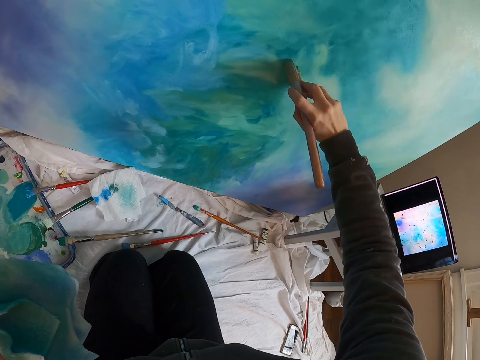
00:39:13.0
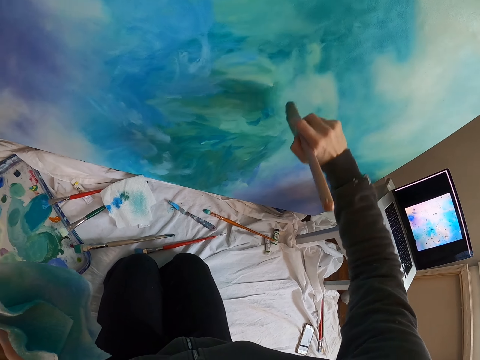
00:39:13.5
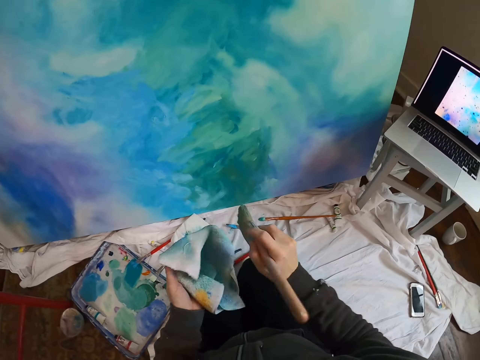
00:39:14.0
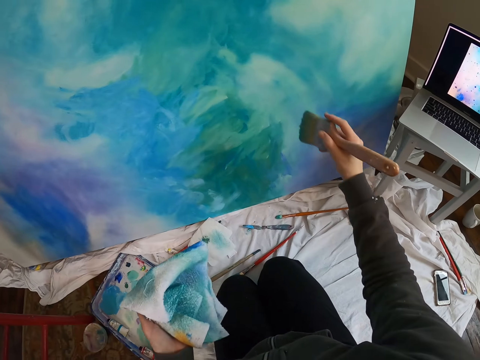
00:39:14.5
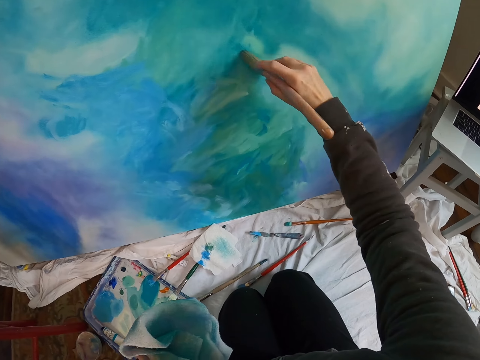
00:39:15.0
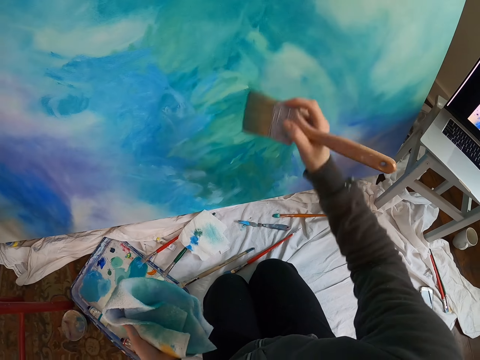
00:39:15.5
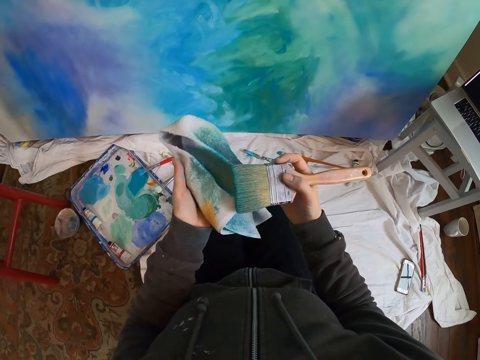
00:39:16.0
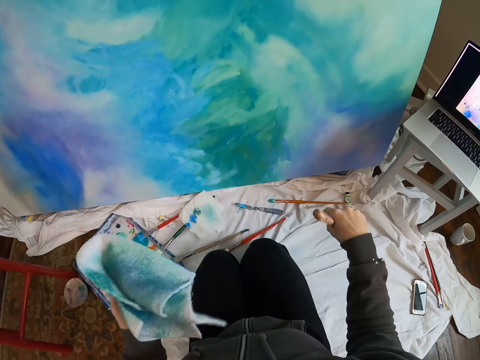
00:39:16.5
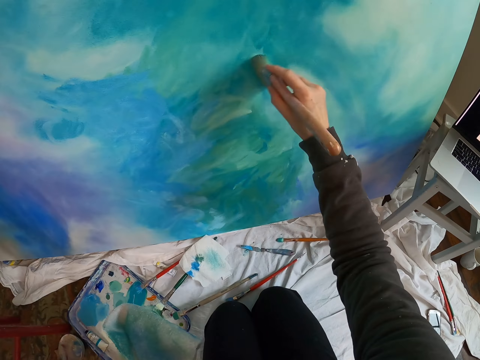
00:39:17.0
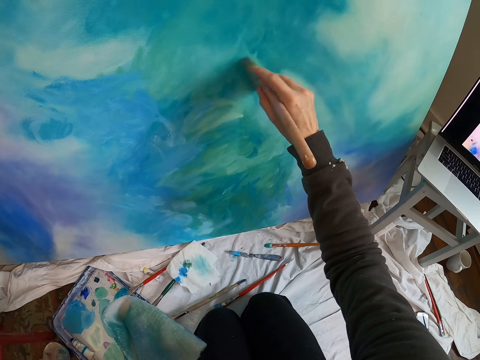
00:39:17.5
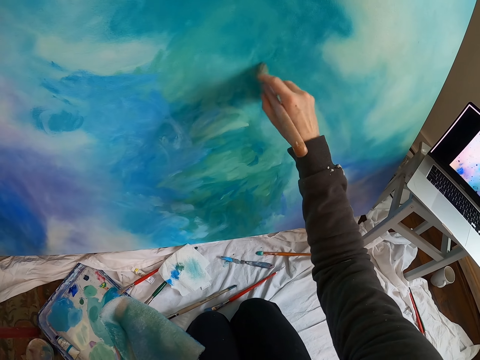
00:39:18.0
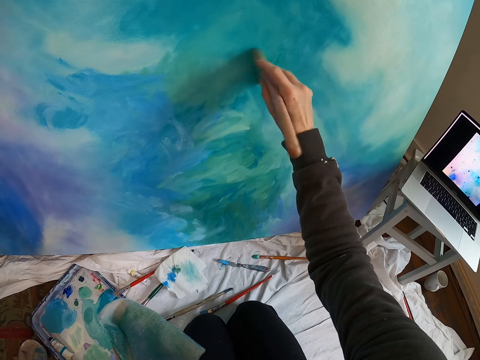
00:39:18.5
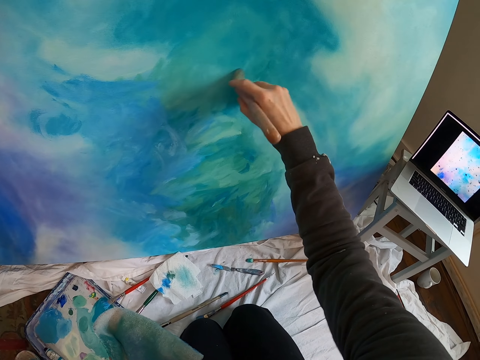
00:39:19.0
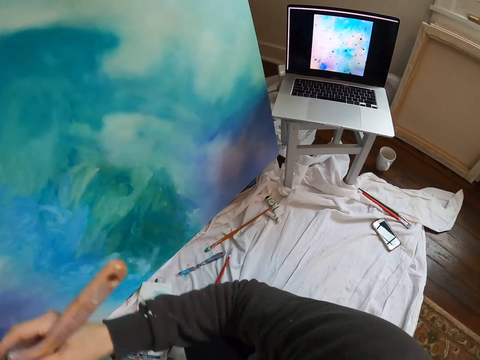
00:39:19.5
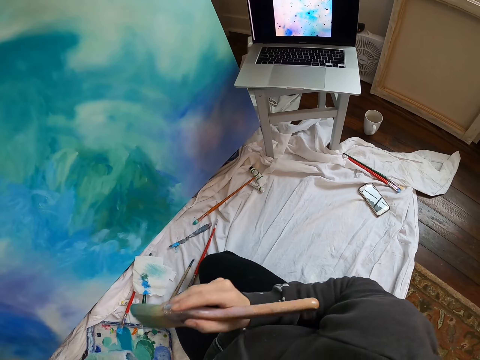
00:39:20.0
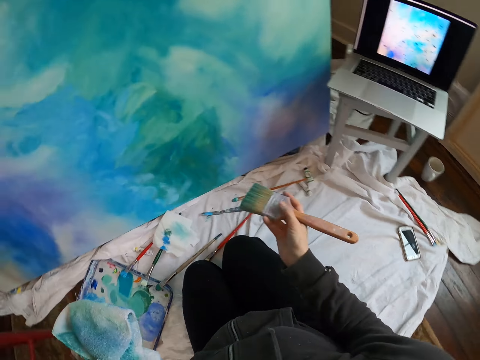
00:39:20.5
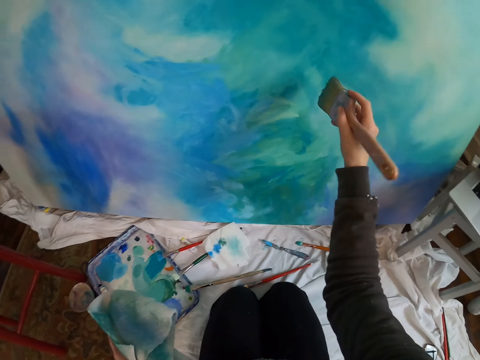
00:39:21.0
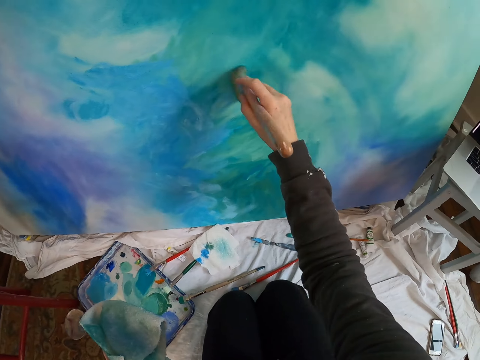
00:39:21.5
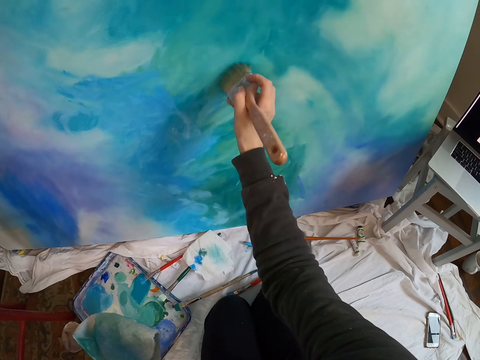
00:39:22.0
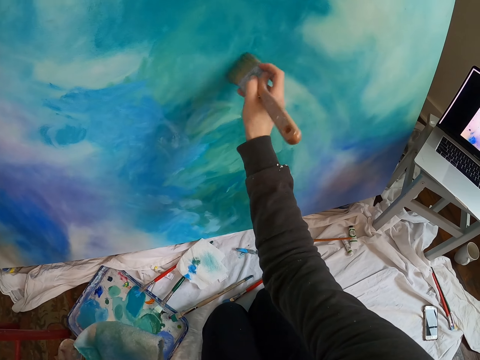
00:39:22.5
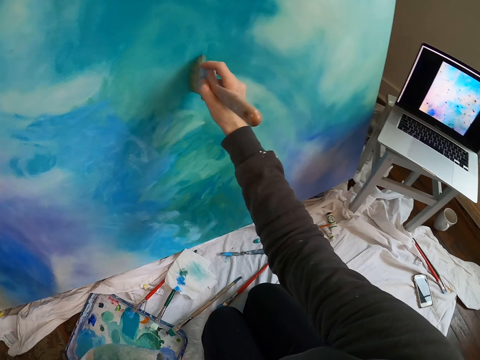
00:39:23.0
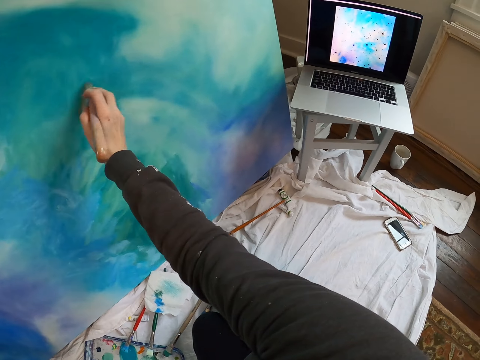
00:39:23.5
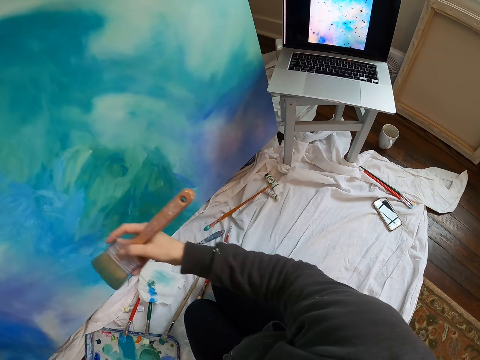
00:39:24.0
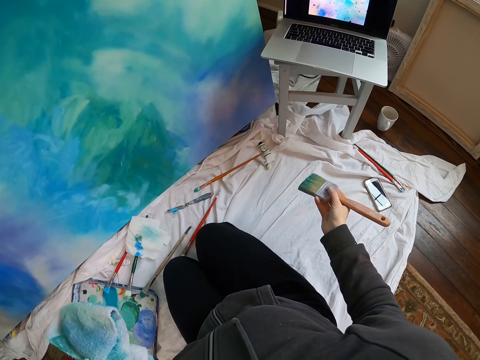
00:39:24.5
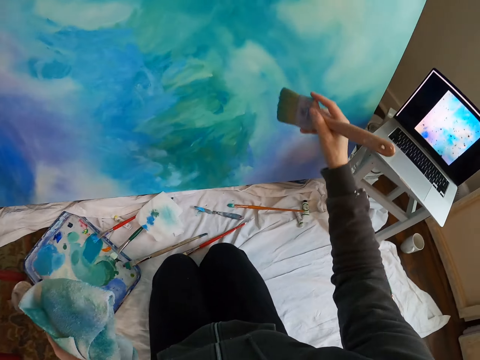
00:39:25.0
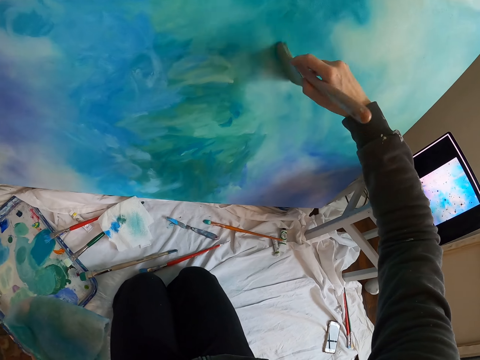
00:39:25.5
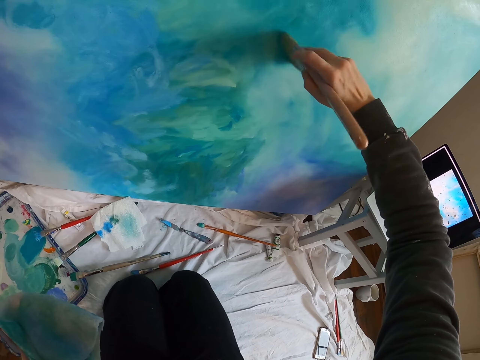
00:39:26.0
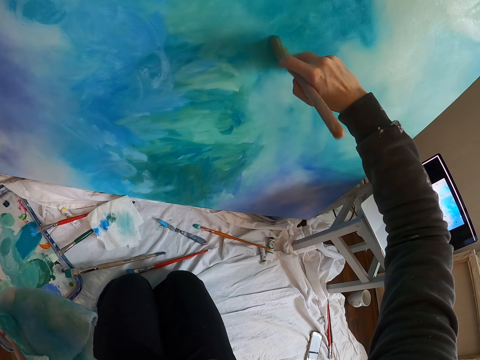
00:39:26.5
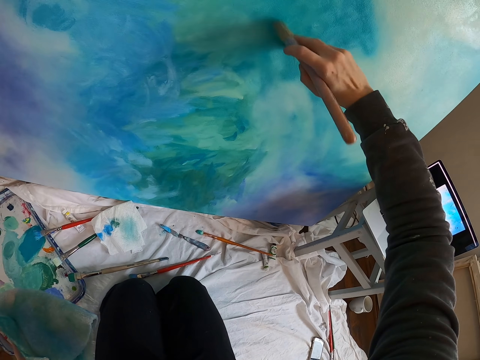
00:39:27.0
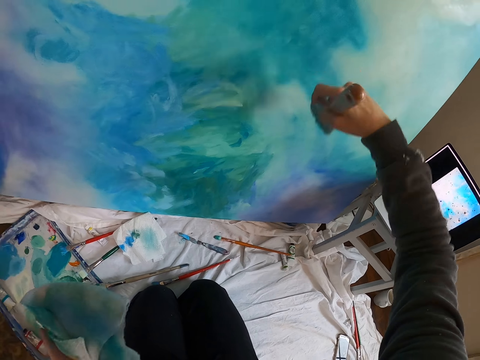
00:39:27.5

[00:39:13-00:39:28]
The camera wearer wipes the paint brush on the piece of cloth. They paint on the art board with the paint brush. They wipe the paint brush on the piece of cloth. They paint on the art board with the paint brush. They hold the paint brush. They paint. They look at the laptop. They hold the paint brush. They paint on the art board with the paint brush.

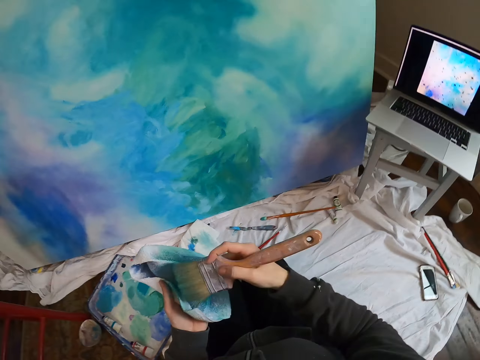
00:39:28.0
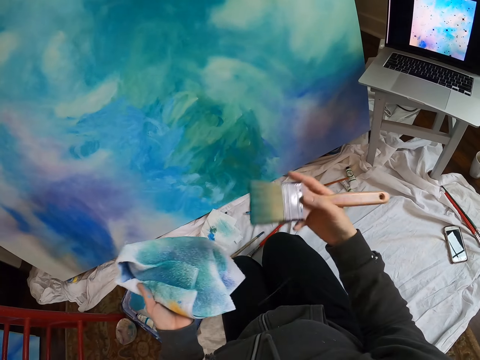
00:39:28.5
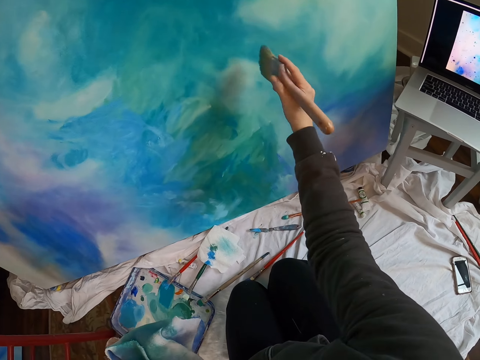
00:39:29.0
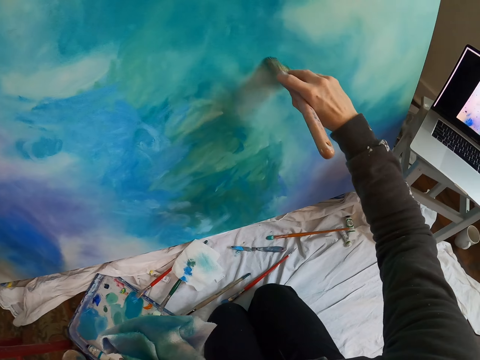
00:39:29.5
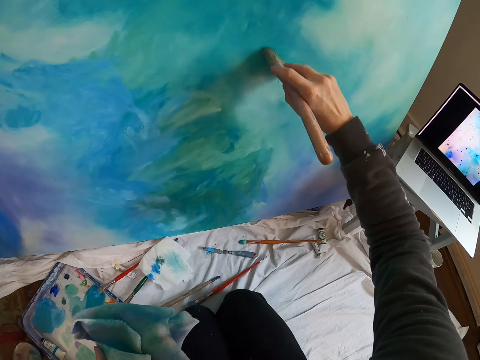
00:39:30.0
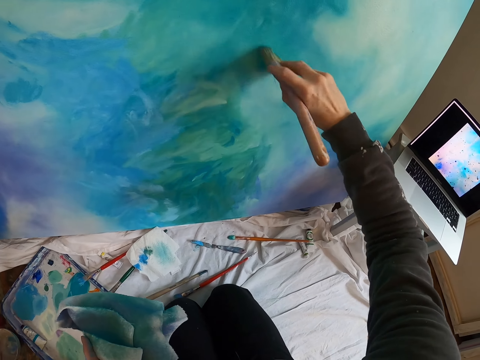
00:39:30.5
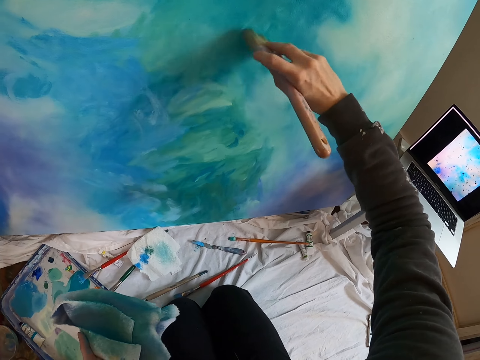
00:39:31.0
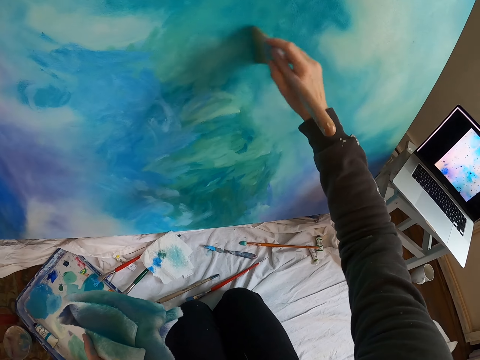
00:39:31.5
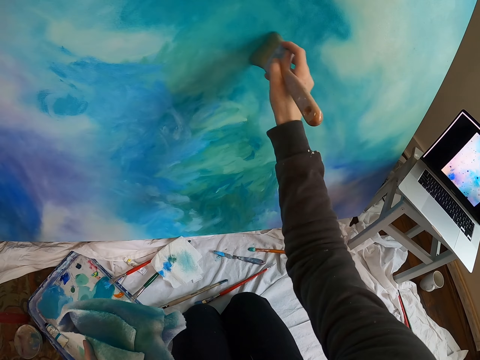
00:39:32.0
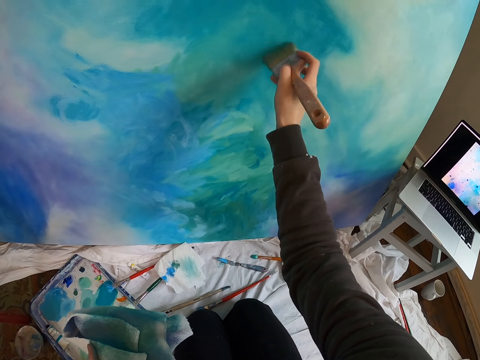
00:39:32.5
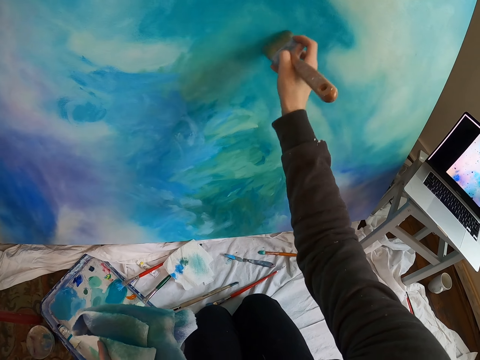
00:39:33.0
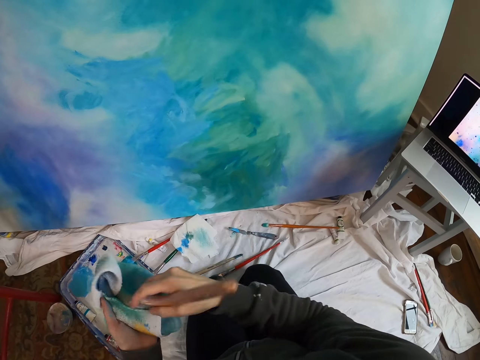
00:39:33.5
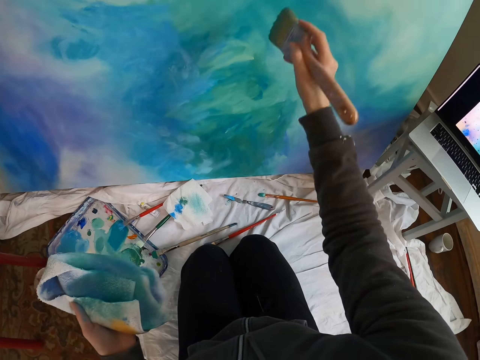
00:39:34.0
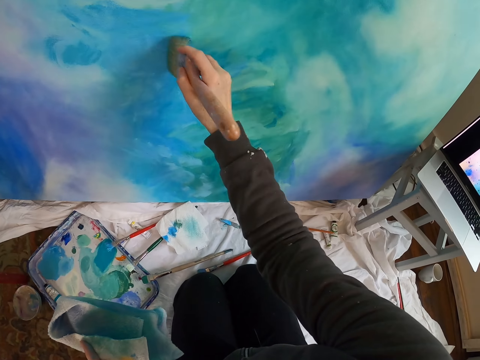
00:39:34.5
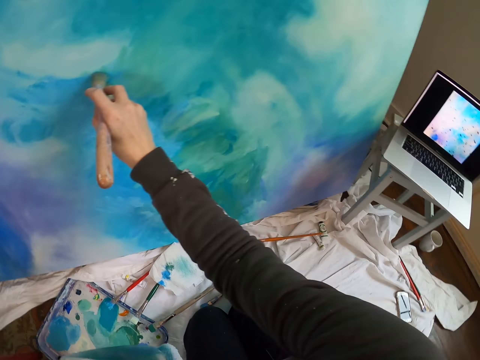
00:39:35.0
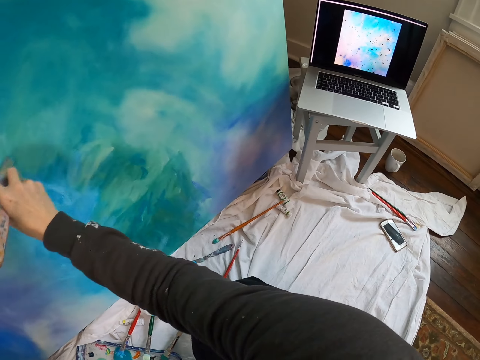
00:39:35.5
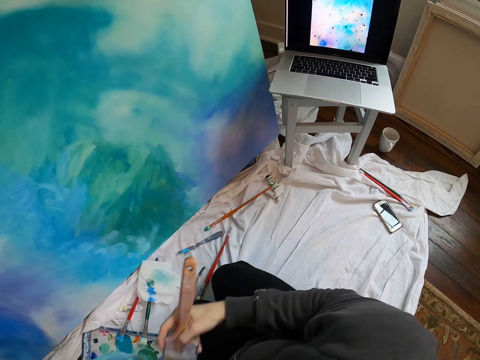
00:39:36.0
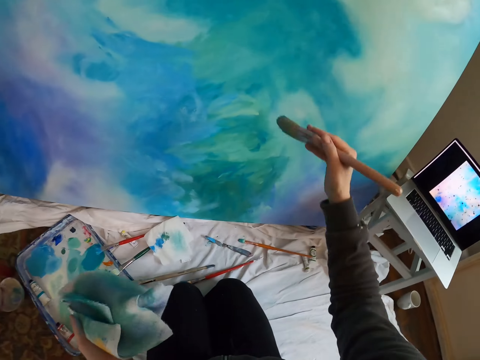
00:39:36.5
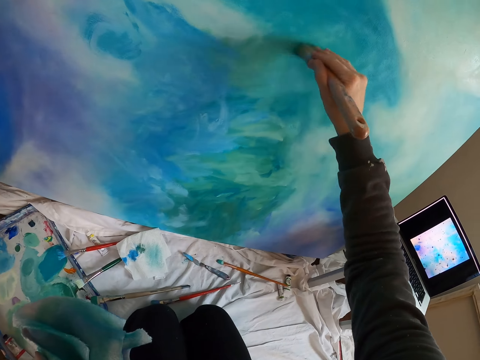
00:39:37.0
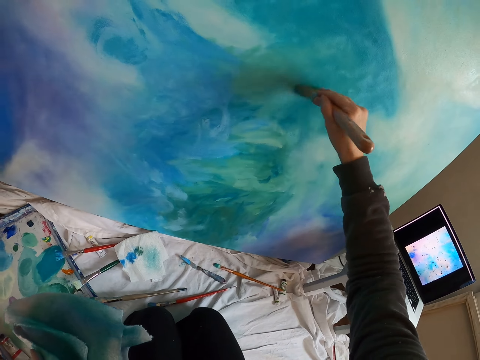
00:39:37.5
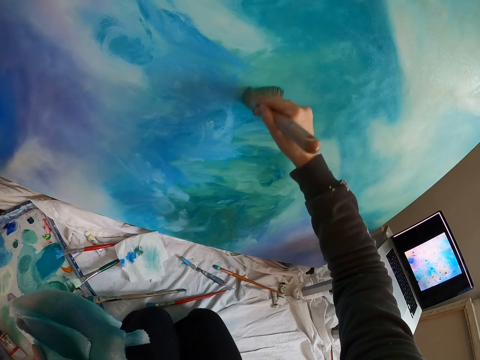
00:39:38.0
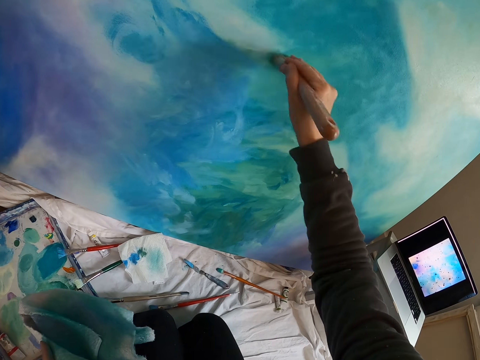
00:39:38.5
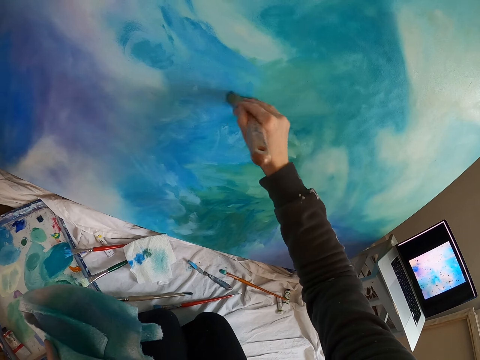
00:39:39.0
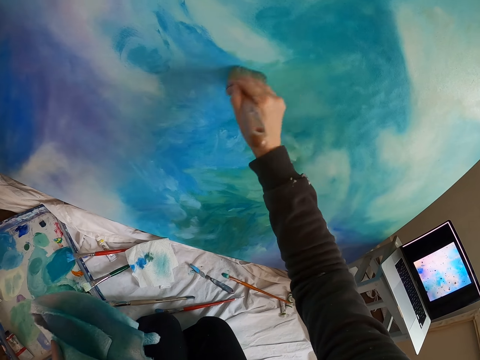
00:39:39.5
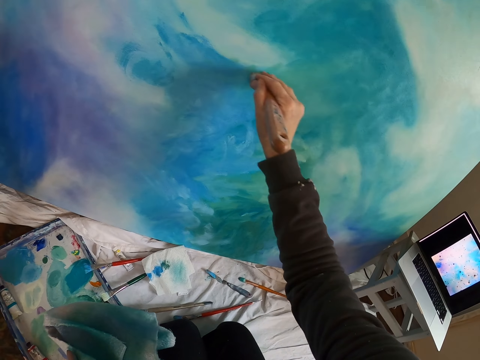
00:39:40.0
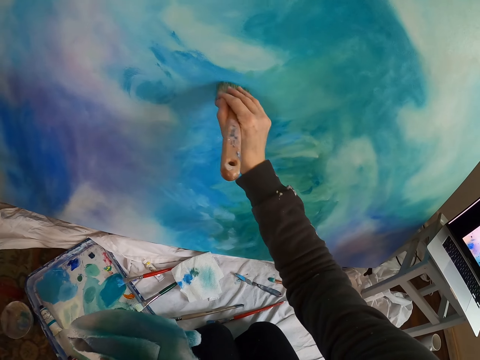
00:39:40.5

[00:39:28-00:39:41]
The camera wearer wipes the brush on the piece of cloth. They paint on the art board with a paint brush. They wipe the brush on the piece of cloth. They paint on the art board with the paint brush.
